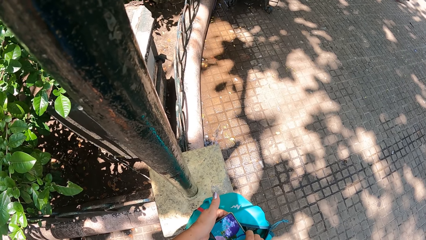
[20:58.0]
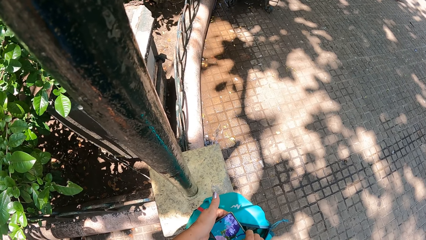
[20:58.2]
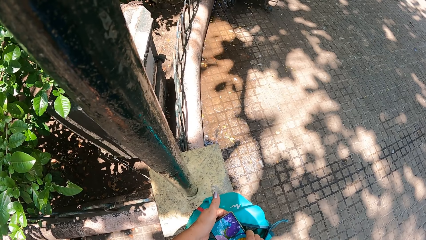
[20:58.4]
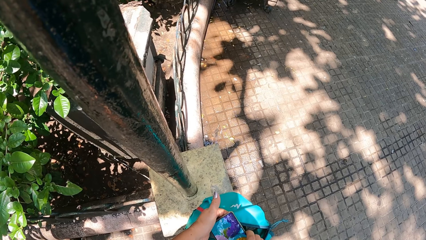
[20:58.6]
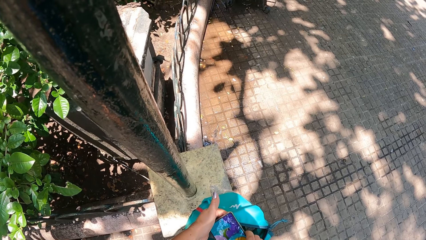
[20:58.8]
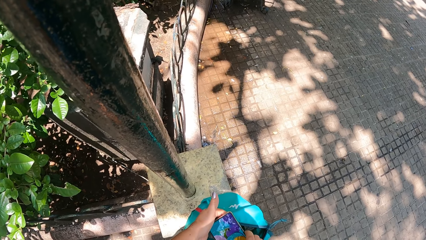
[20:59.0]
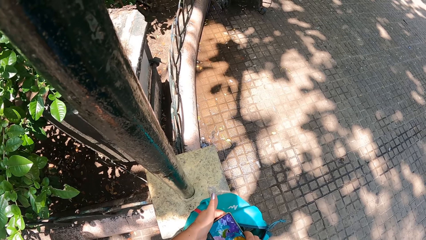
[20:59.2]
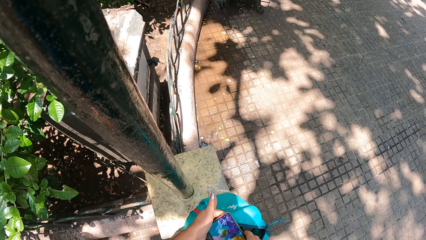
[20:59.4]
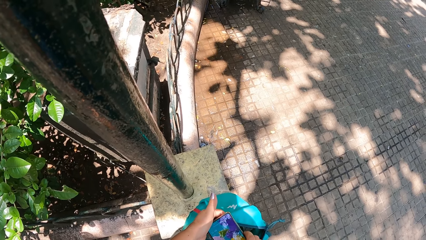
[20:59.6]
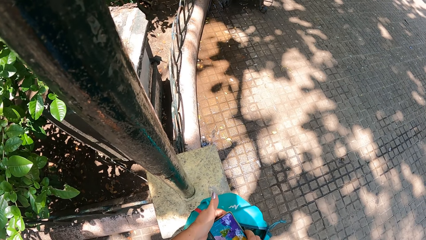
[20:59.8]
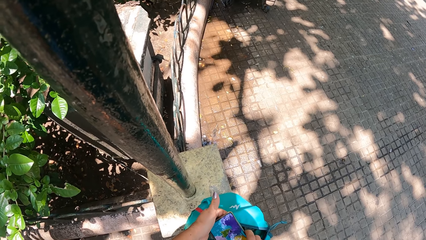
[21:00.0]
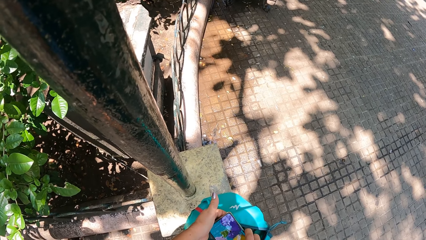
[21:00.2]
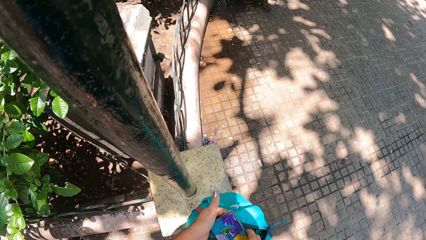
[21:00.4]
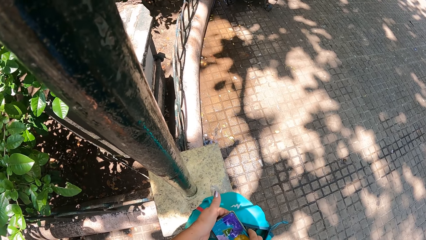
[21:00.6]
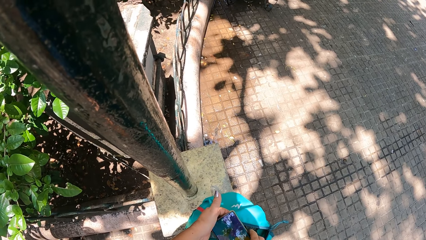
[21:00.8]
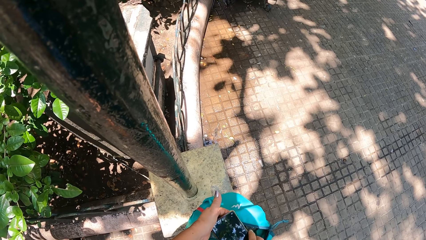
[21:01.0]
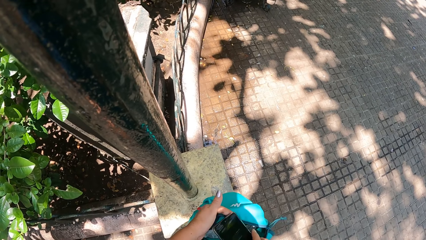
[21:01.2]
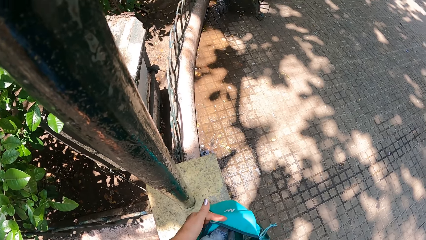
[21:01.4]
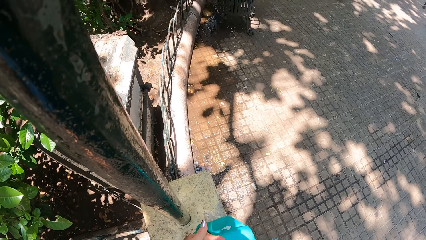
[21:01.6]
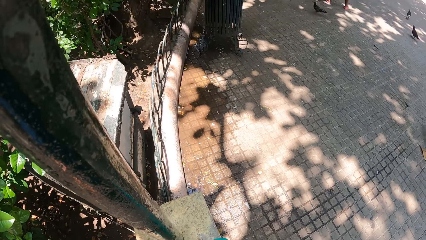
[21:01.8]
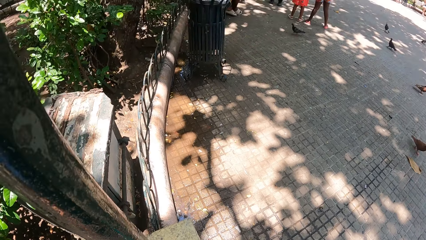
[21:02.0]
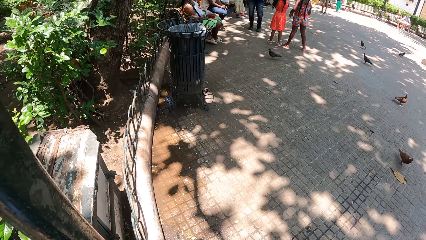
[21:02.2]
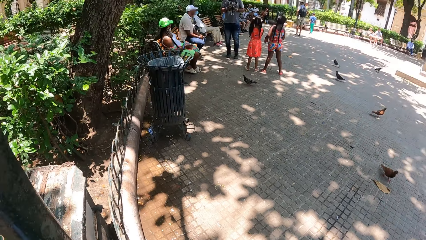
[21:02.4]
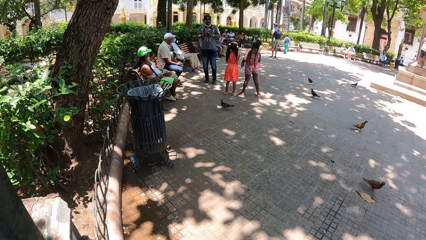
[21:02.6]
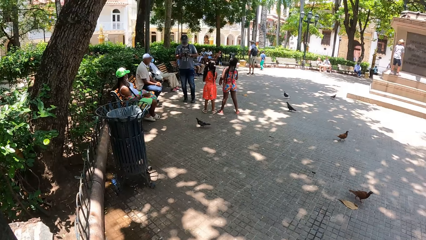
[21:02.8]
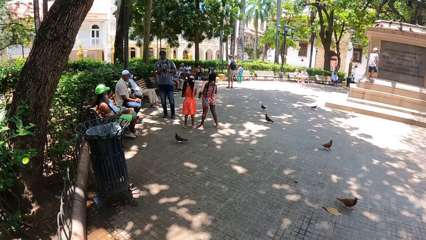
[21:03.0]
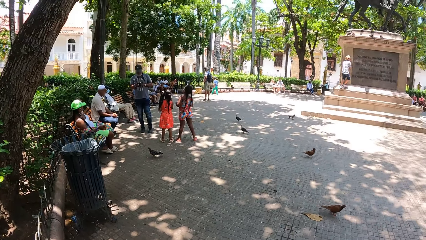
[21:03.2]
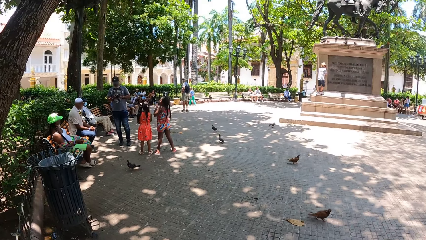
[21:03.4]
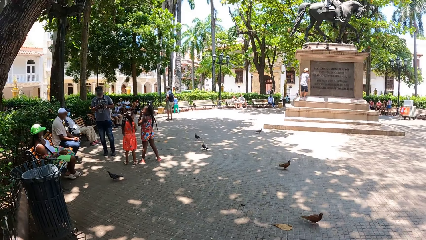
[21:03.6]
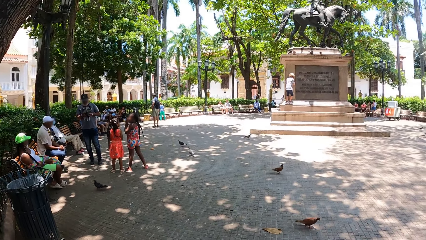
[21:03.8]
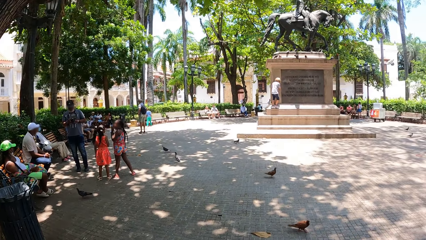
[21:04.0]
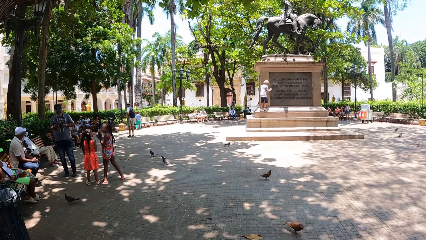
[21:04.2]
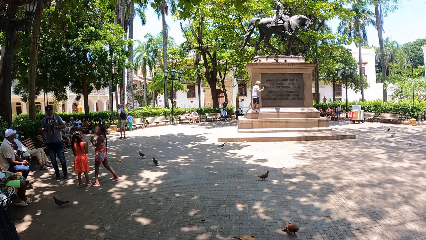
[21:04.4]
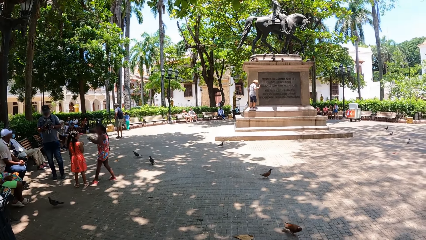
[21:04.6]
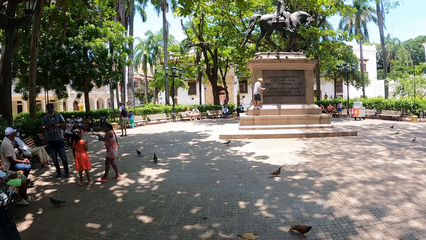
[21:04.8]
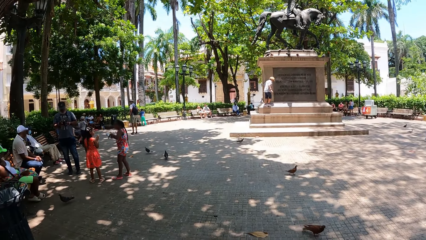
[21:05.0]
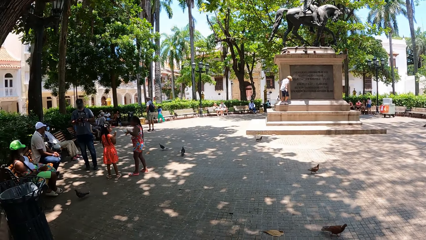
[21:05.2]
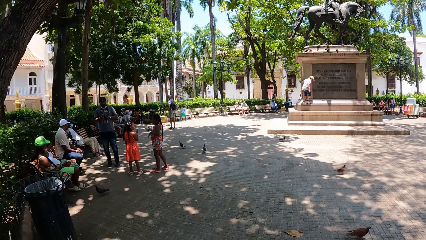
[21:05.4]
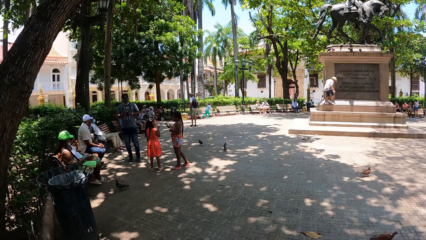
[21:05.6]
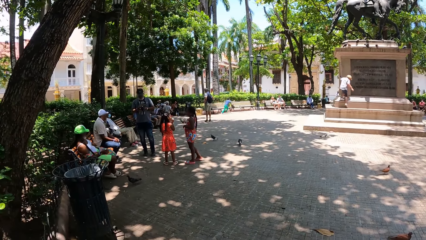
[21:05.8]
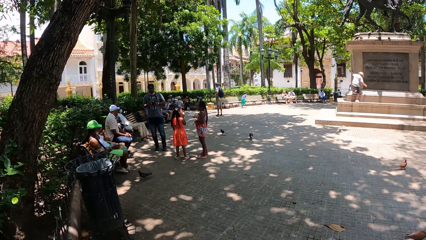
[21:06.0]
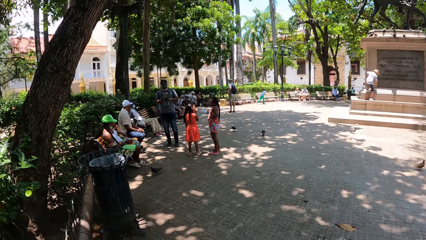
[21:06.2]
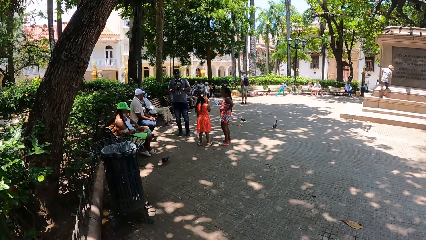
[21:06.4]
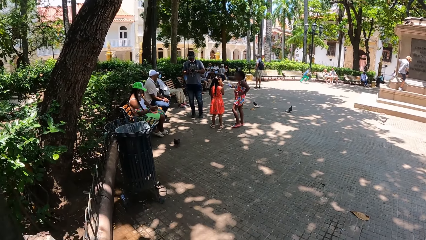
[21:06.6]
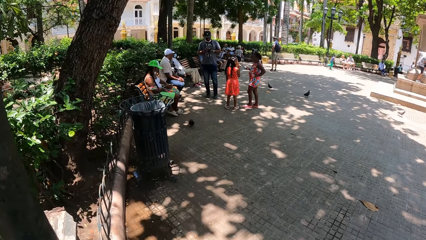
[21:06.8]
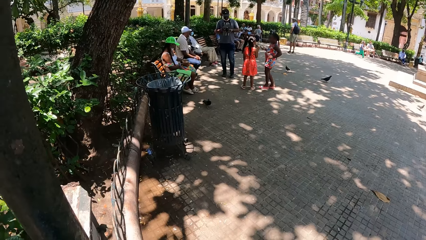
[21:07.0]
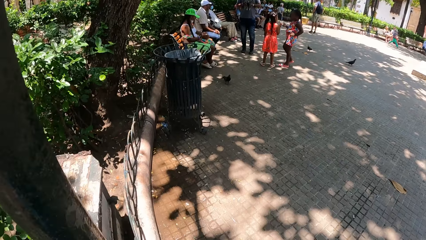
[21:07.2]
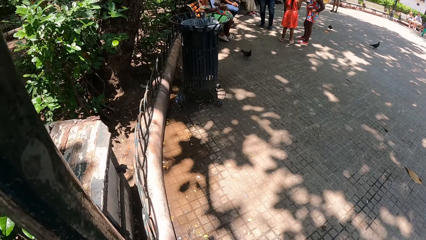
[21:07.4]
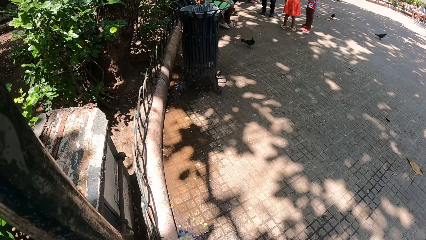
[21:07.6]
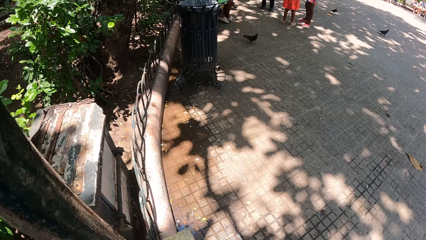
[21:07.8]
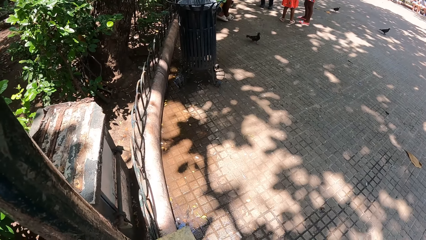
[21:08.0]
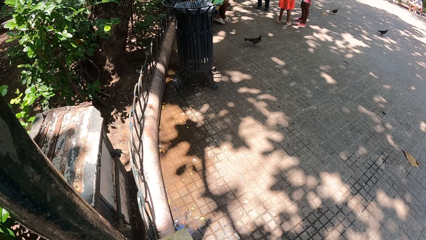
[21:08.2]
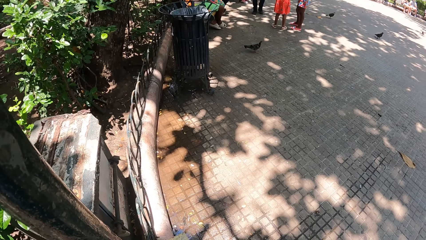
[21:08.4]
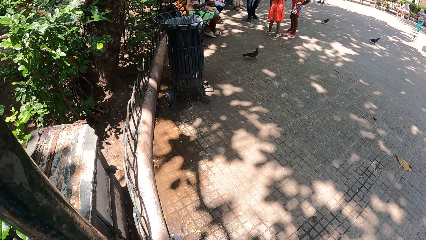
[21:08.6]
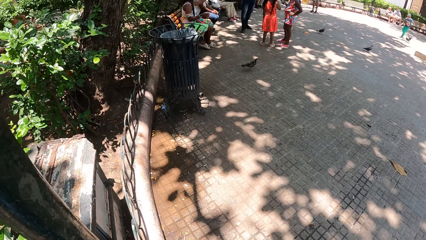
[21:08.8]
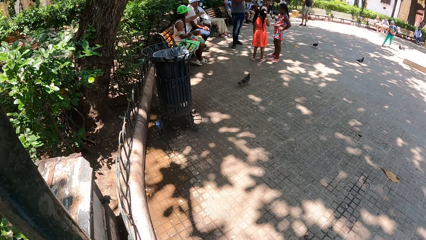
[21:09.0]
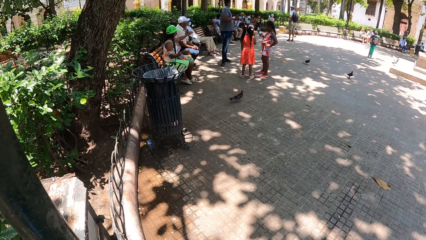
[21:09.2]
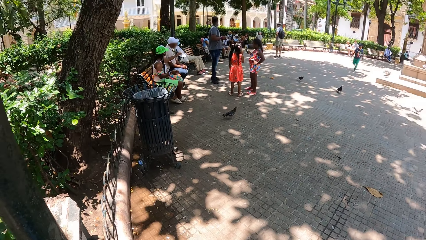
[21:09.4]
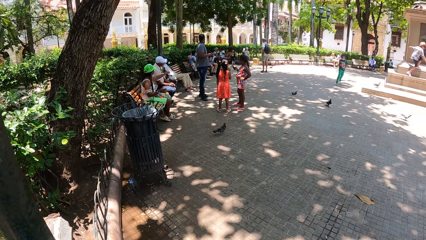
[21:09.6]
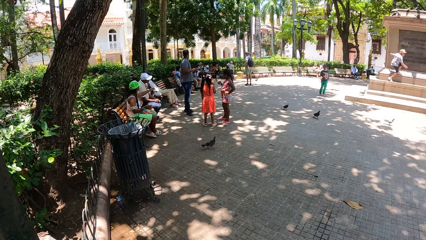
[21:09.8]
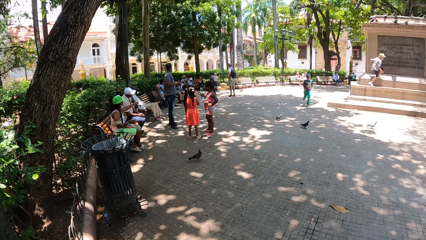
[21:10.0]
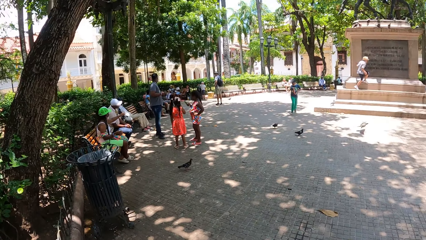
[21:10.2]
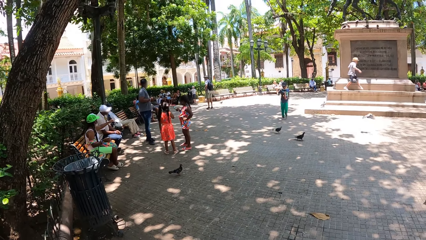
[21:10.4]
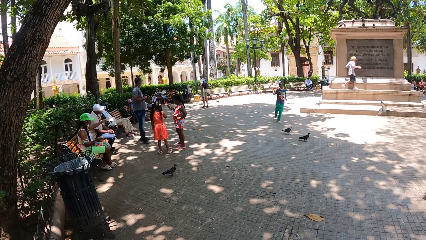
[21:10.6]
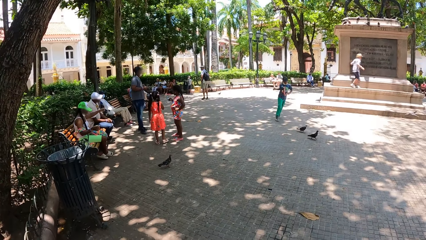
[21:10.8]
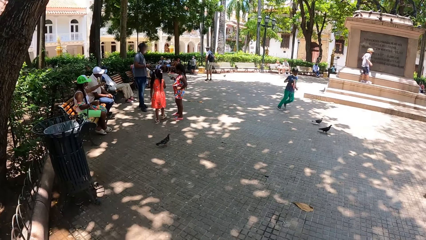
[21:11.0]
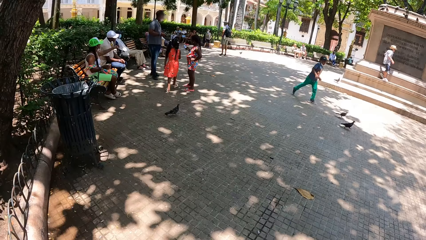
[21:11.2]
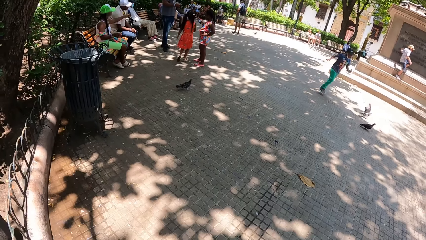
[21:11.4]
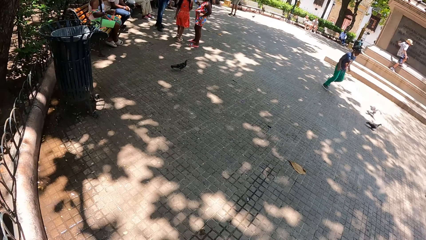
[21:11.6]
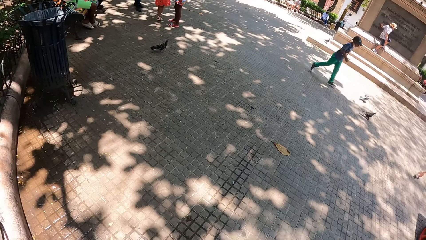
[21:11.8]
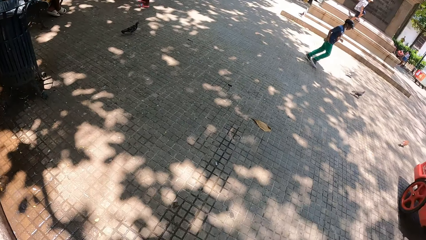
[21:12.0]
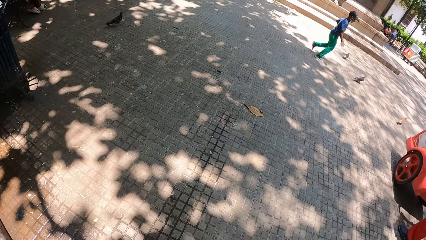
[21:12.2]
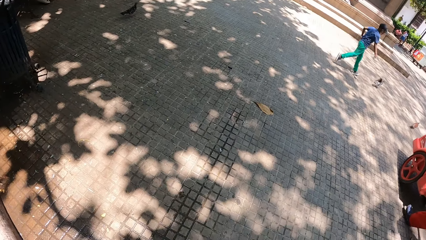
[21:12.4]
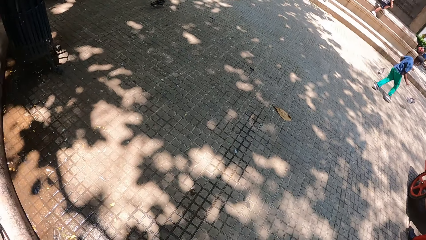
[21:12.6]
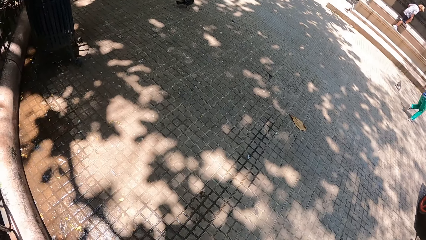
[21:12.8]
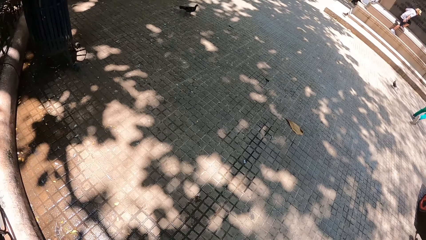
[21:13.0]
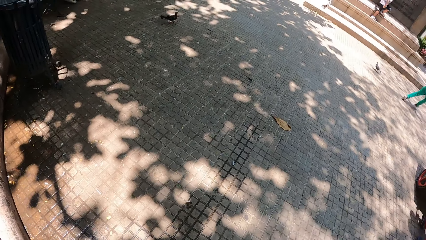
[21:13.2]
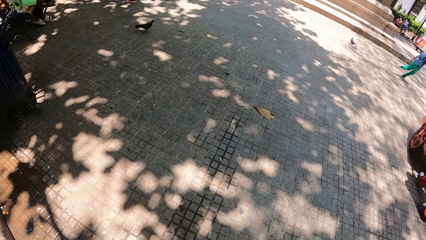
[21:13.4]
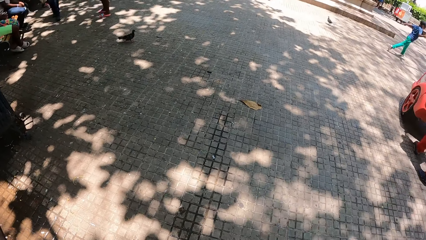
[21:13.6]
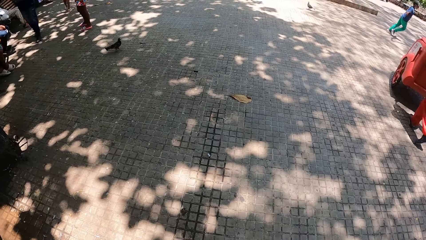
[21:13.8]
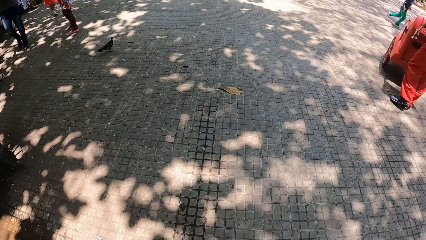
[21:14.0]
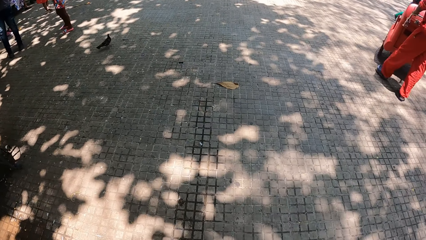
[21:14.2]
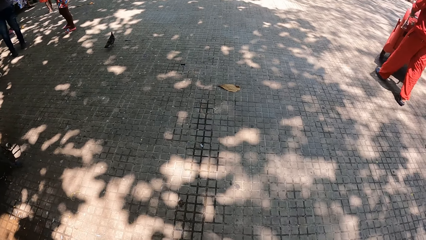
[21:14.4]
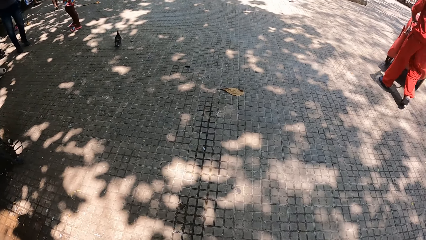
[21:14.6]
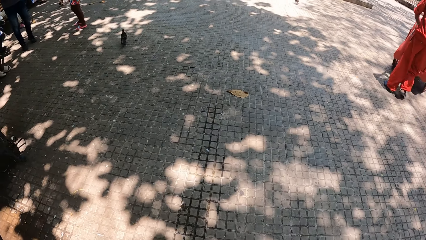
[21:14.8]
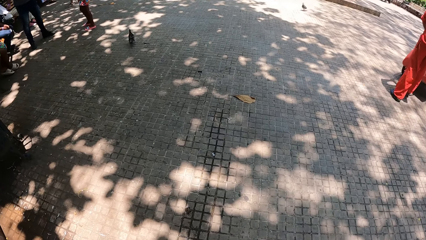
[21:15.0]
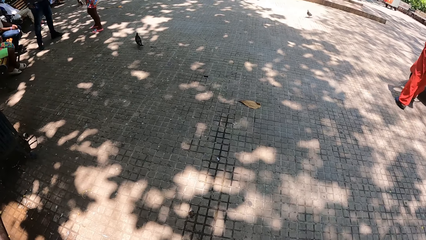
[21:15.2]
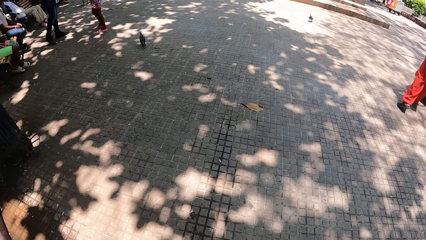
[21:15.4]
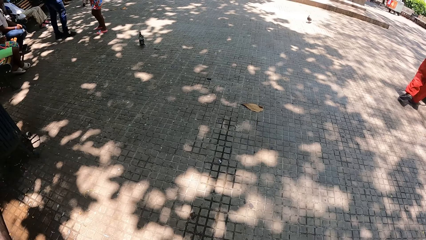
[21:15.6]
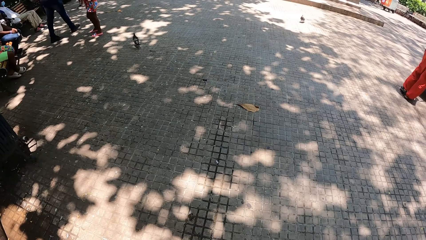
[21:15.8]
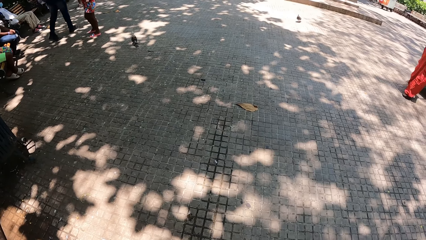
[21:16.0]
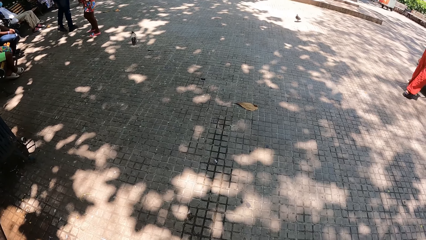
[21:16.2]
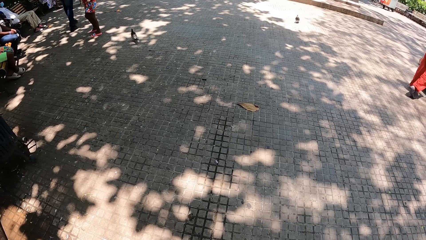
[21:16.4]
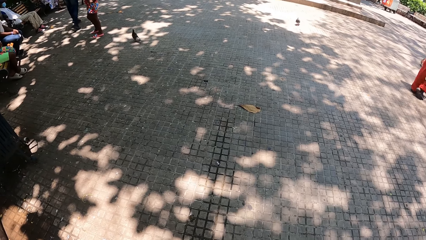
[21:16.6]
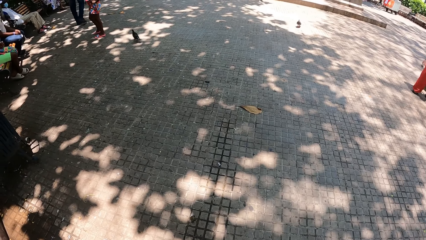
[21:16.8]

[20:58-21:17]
The camera wearer scrolls the phone. They look around the park. A person pushes a trolley.
